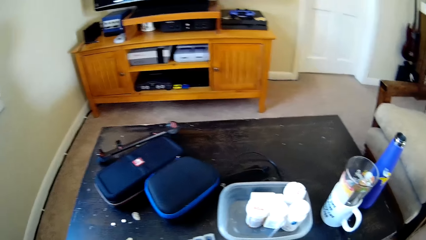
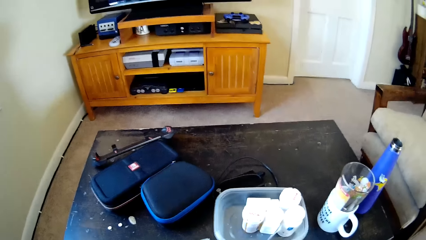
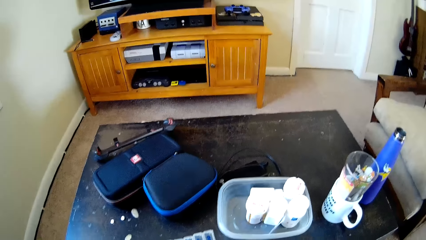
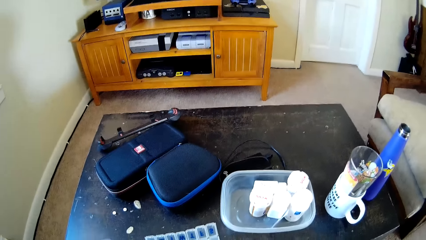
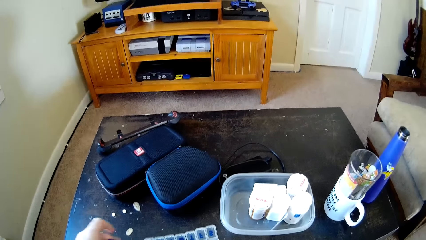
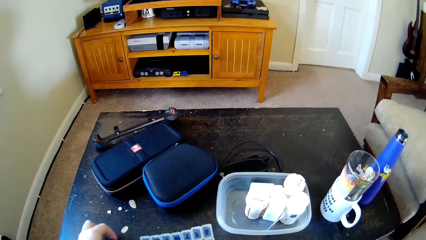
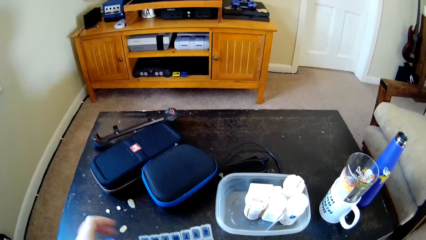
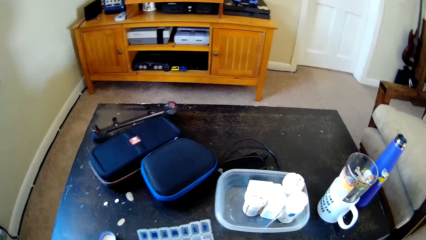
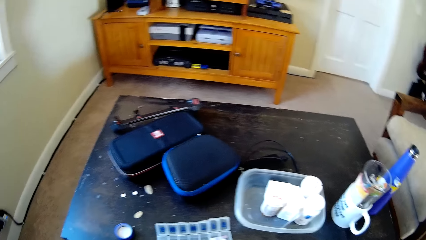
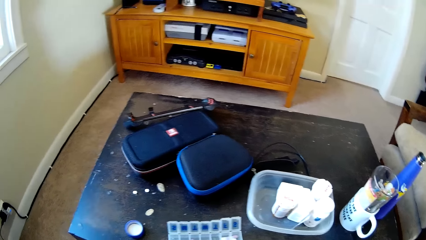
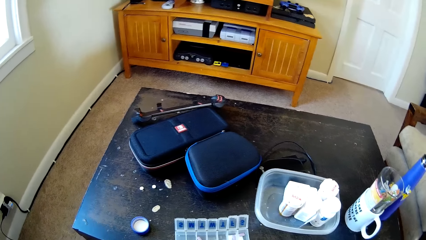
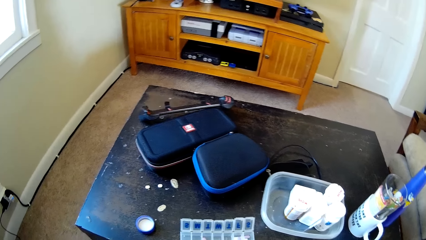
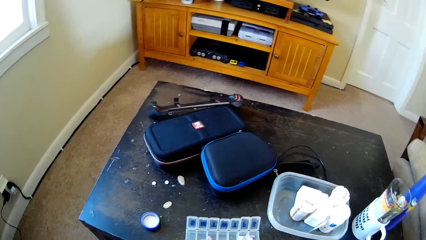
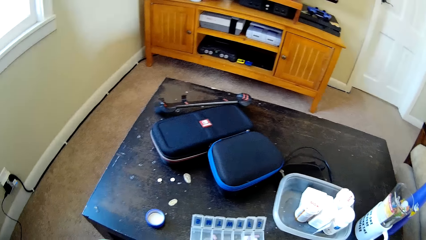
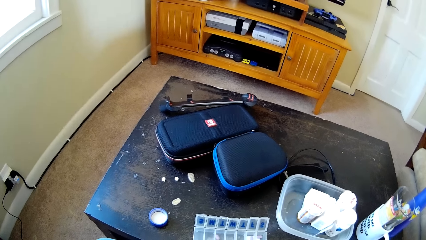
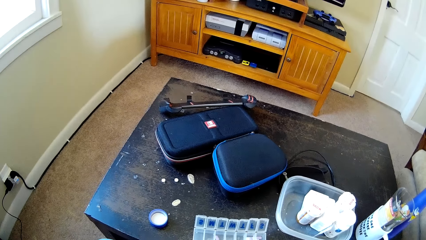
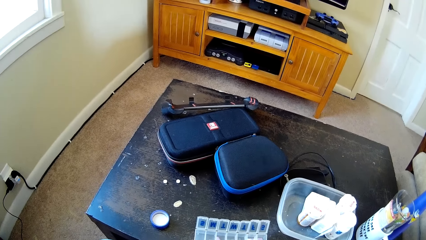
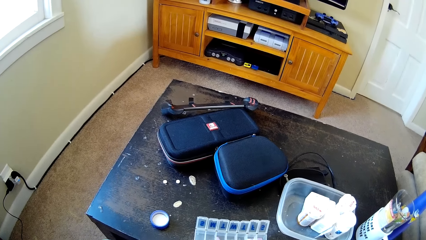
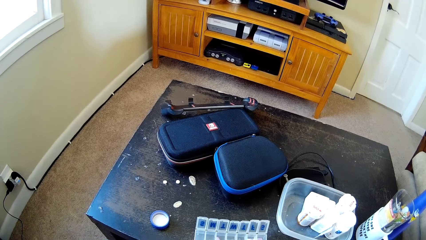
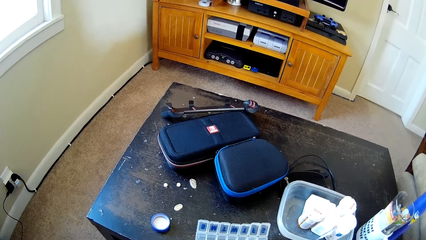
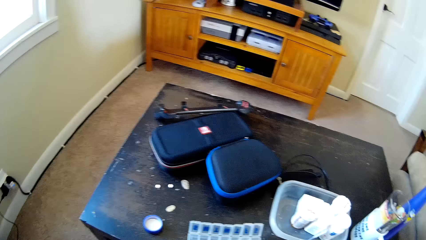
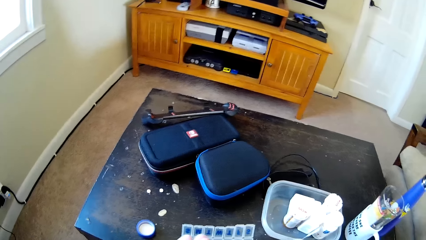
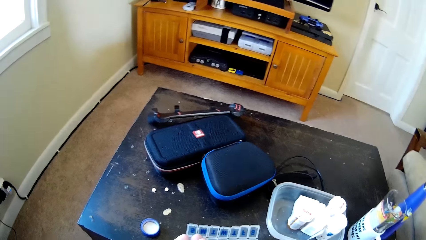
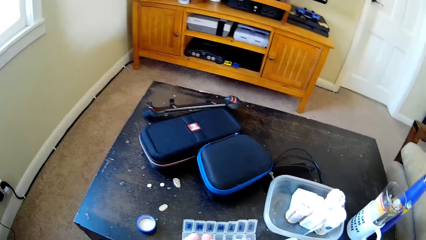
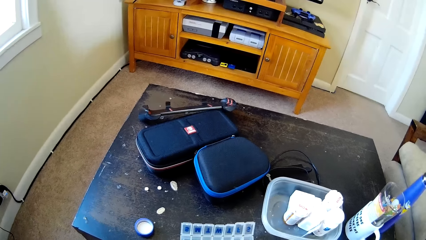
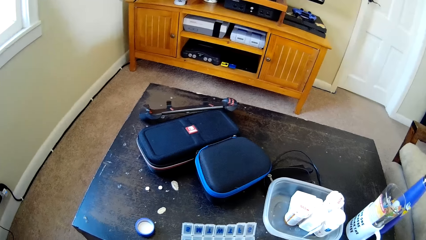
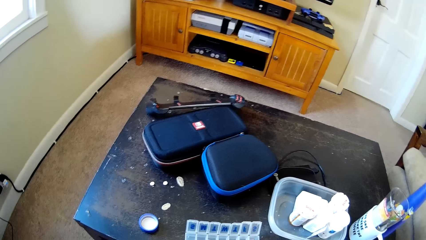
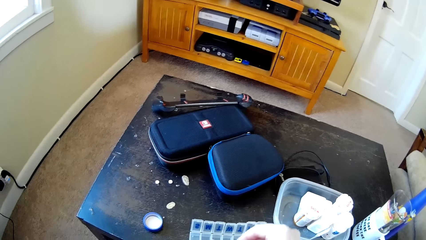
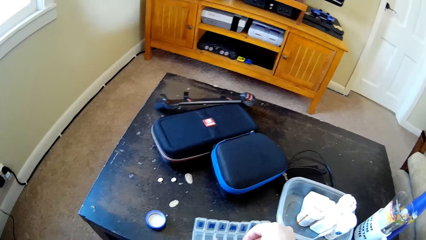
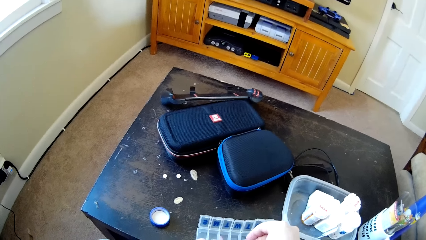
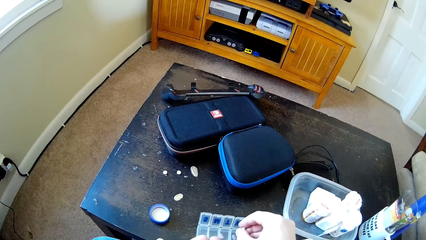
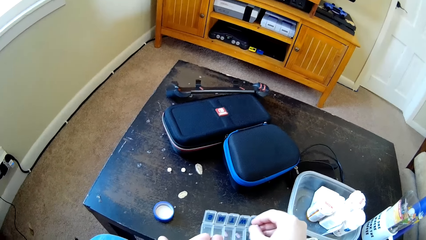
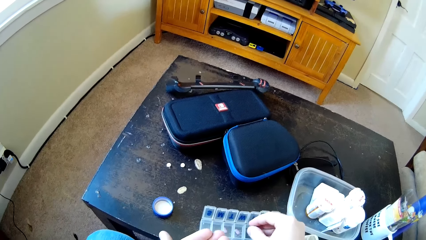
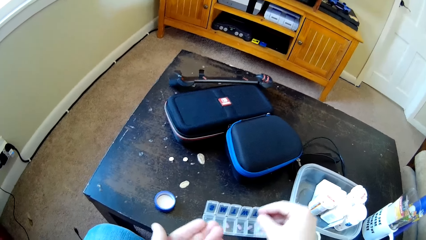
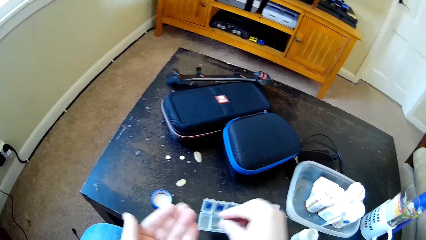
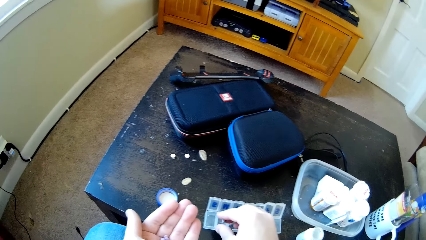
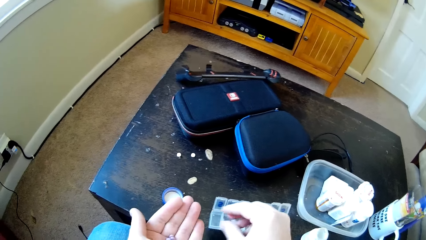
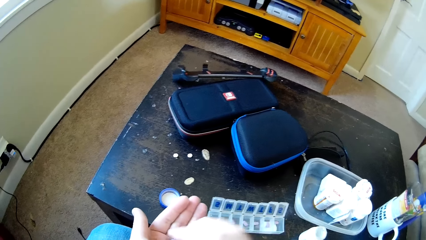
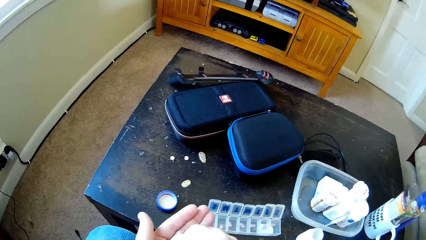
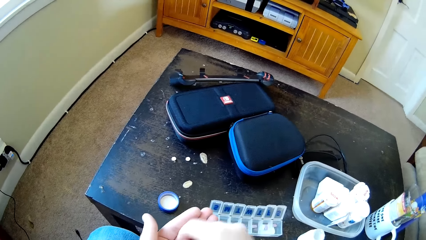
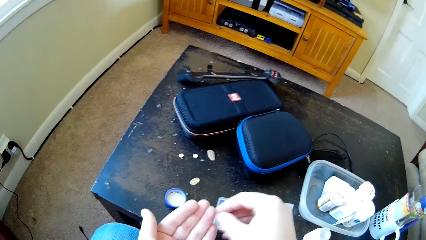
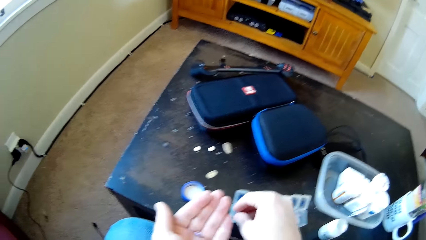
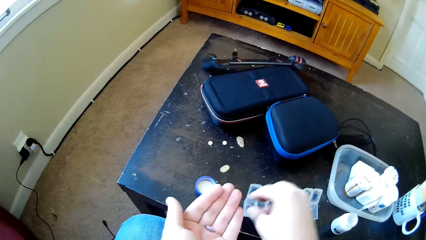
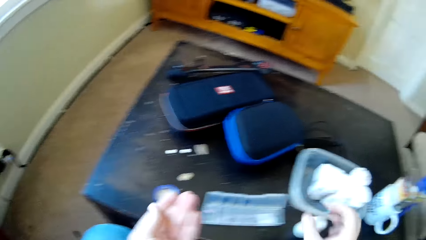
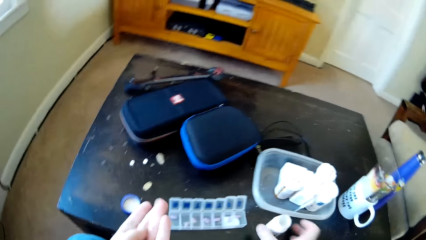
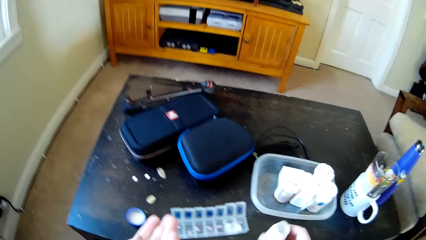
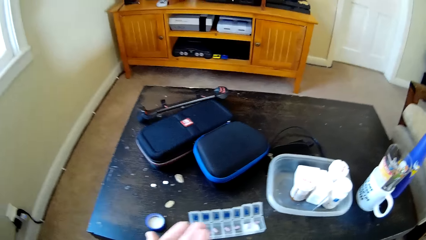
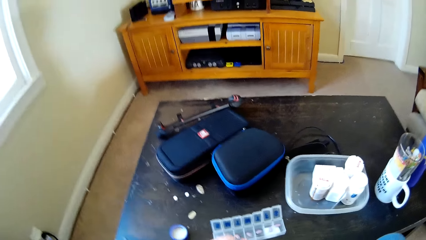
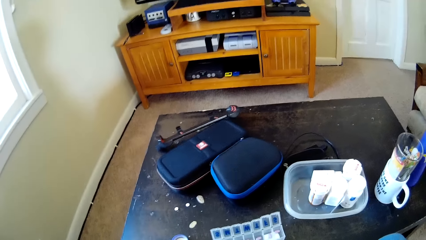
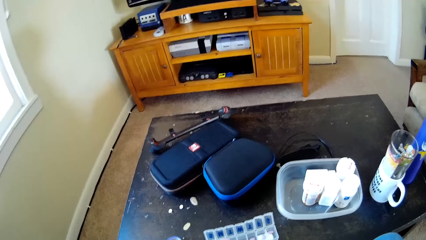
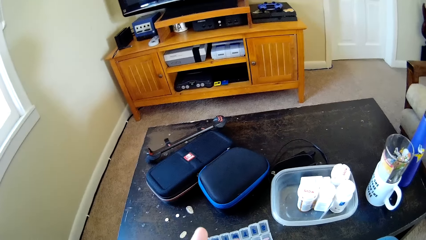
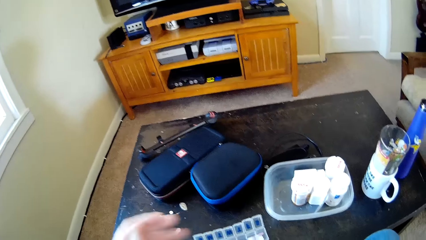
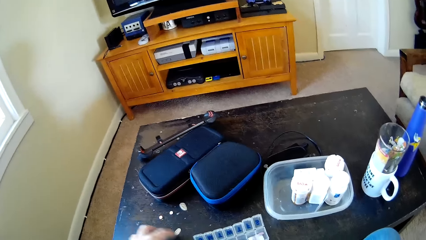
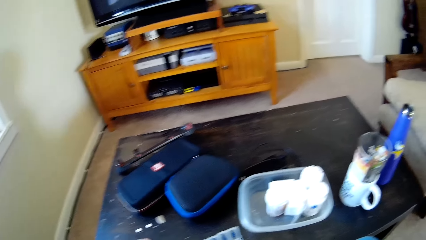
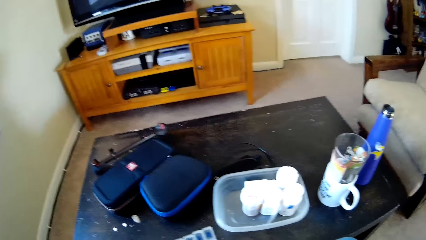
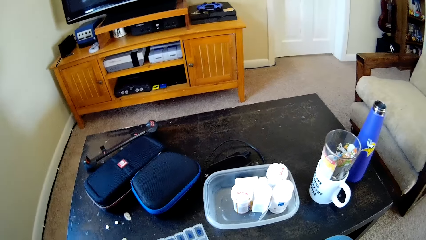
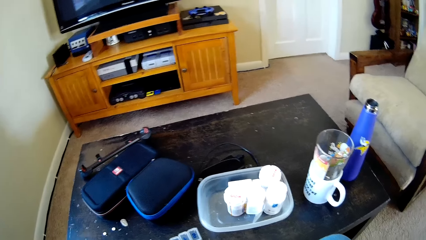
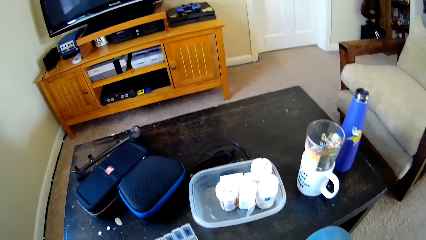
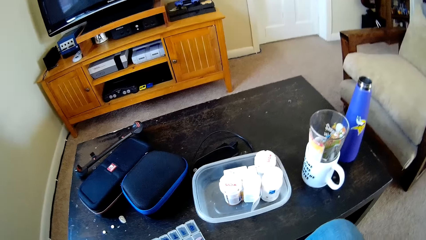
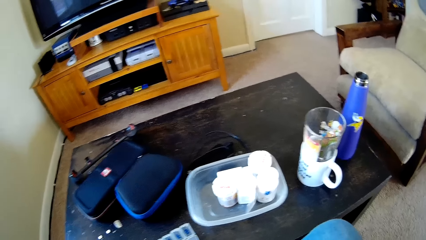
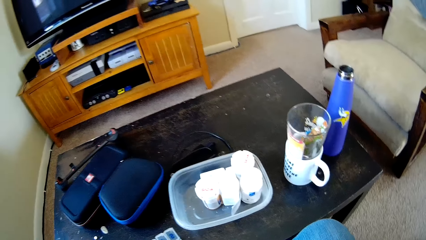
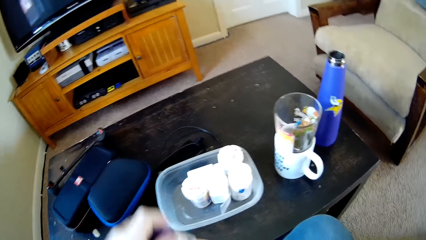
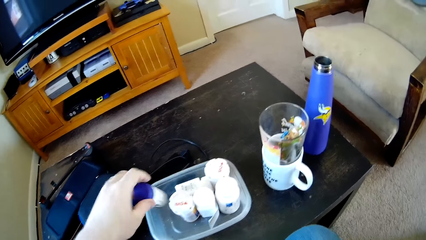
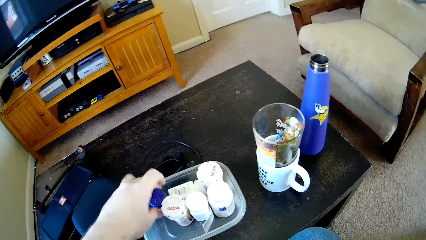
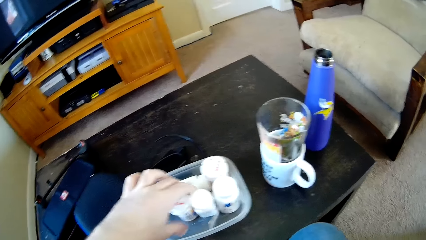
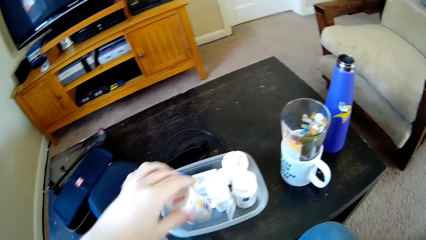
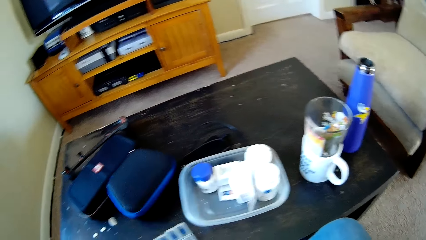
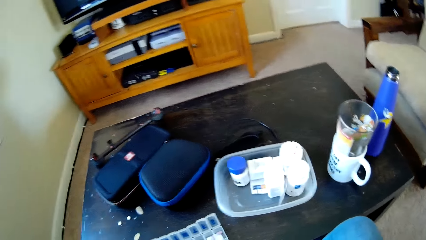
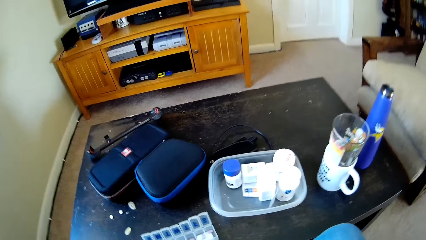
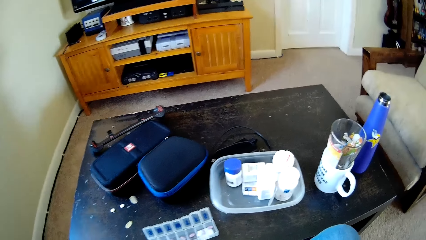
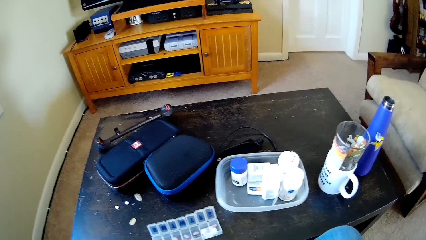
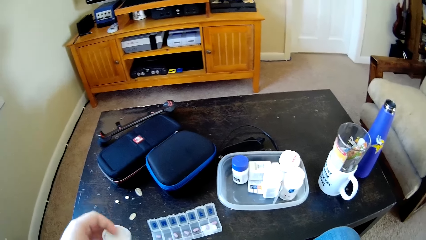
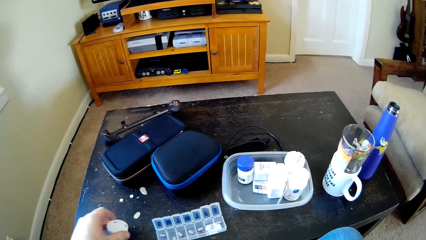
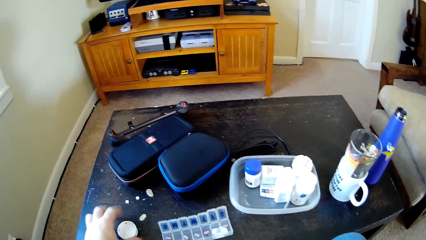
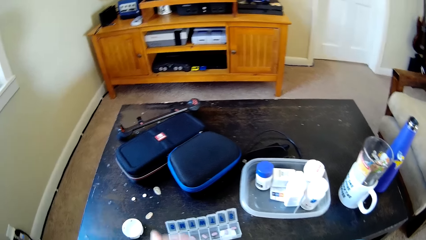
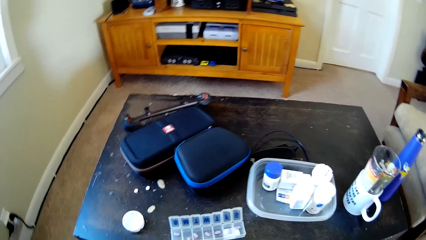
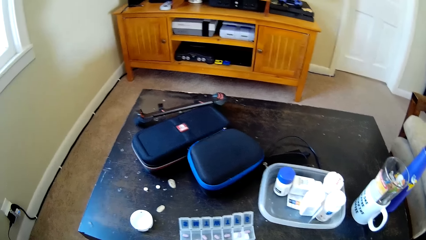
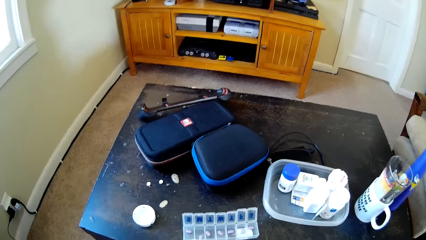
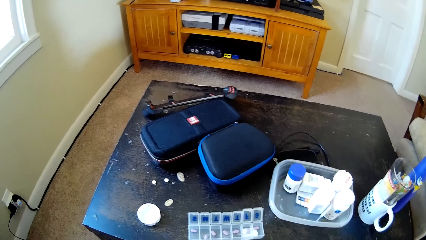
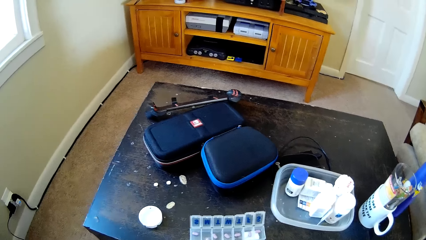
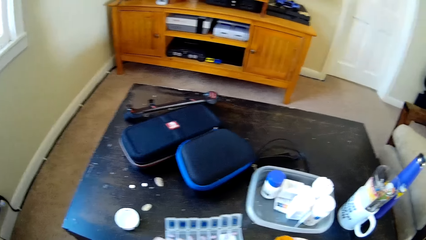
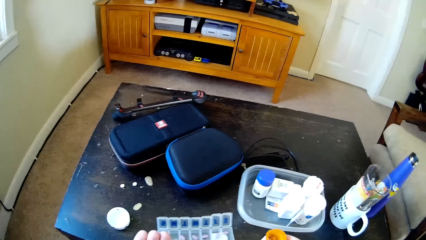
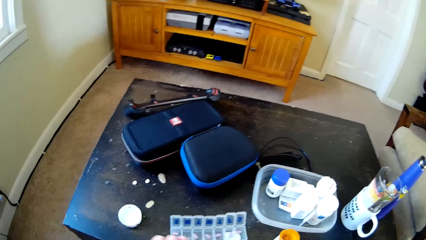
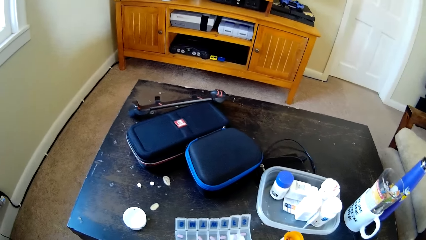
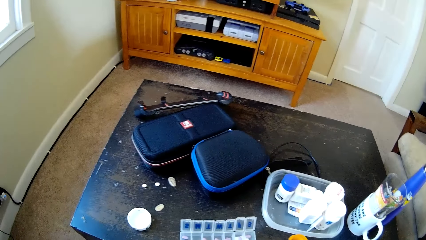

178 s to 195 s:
The camera wearer puts the drugs from his hands to a small tin on the table. He takes a small bottle from the table with his right hand. He puts the bottle in the tin on the table and picks another bottle from the tin. He puts the bottle lid on the table with his left hand.
